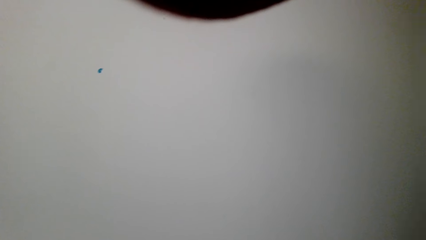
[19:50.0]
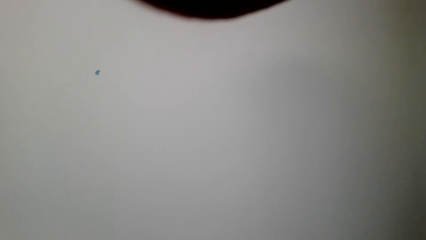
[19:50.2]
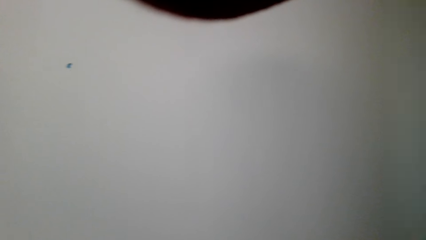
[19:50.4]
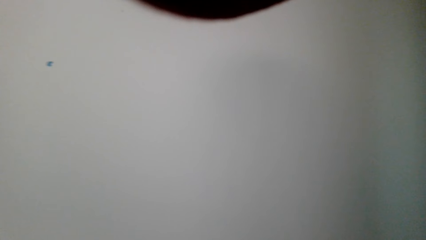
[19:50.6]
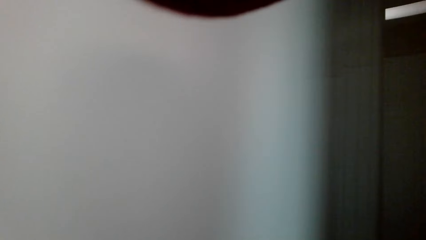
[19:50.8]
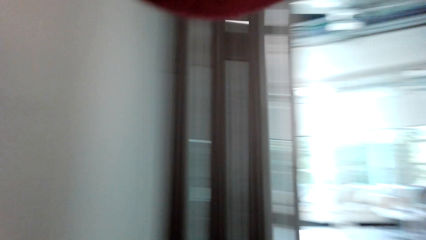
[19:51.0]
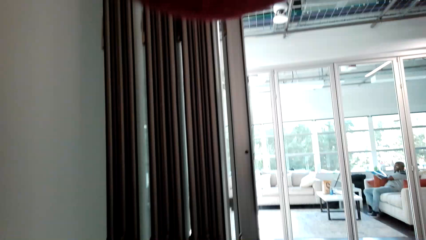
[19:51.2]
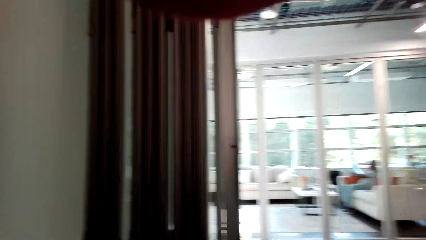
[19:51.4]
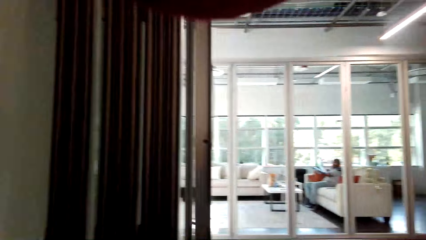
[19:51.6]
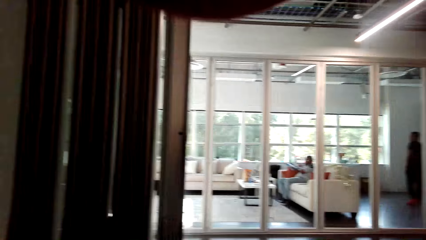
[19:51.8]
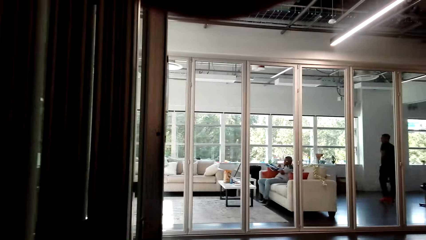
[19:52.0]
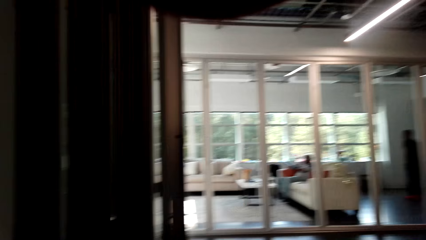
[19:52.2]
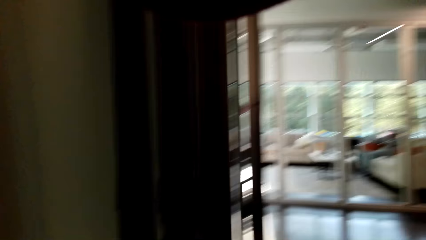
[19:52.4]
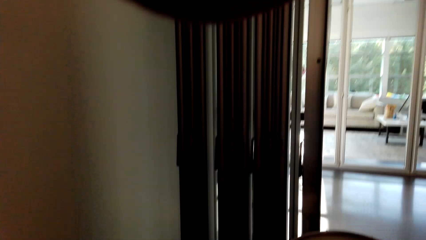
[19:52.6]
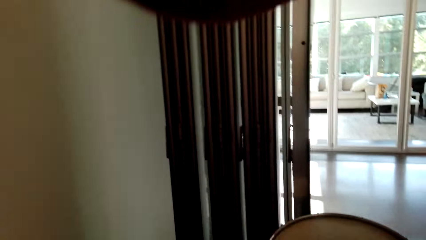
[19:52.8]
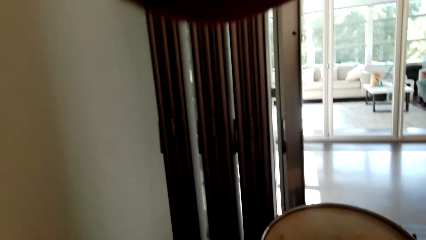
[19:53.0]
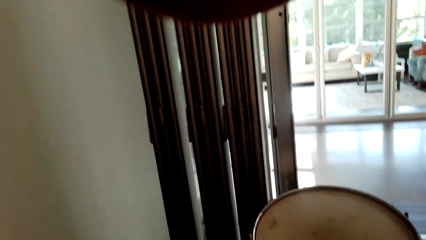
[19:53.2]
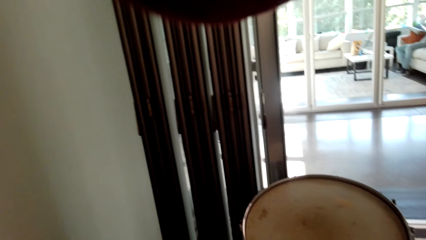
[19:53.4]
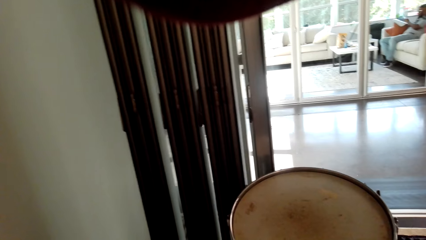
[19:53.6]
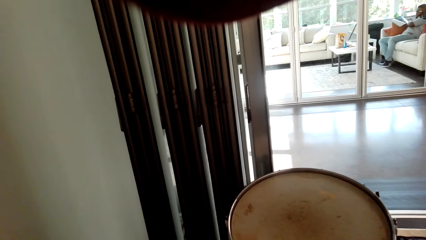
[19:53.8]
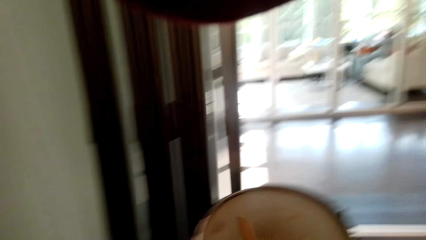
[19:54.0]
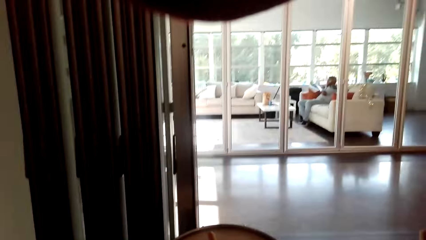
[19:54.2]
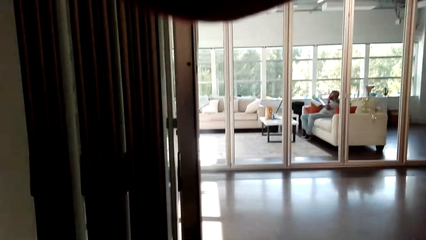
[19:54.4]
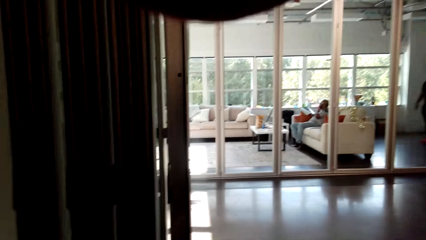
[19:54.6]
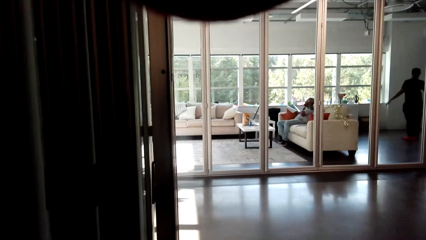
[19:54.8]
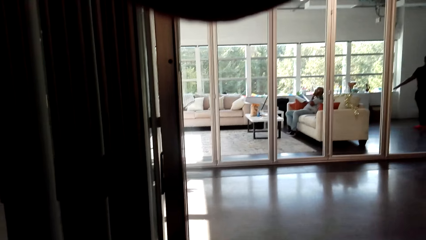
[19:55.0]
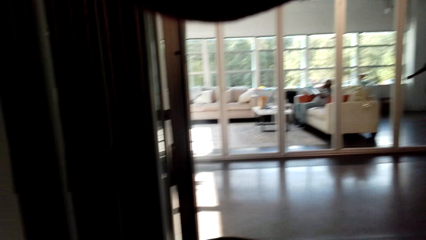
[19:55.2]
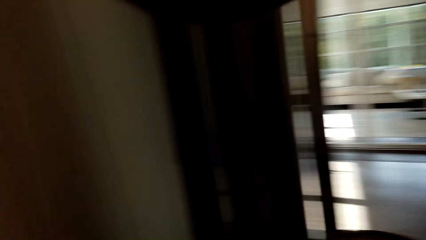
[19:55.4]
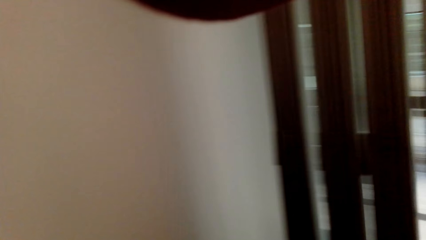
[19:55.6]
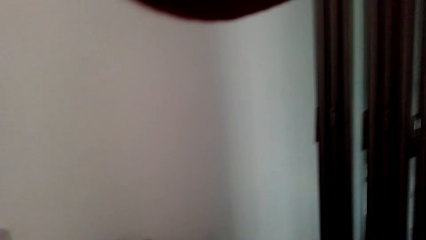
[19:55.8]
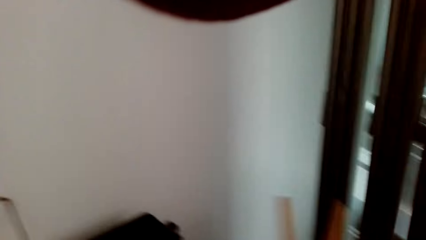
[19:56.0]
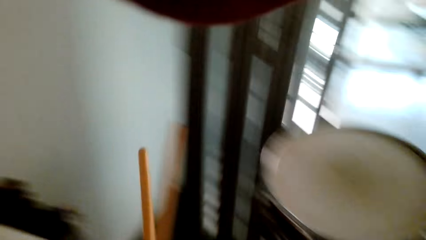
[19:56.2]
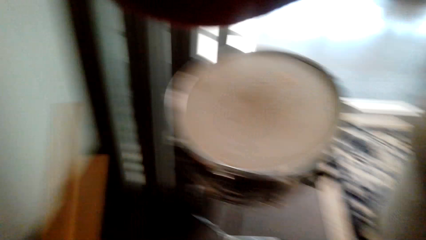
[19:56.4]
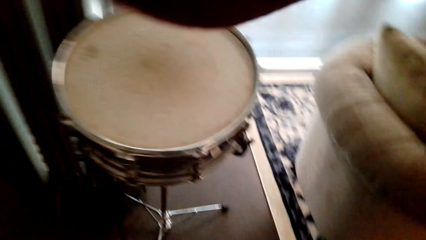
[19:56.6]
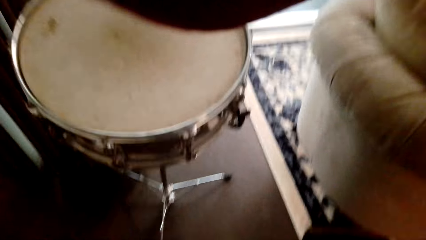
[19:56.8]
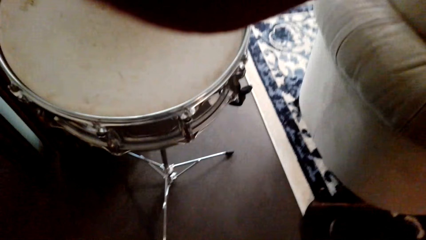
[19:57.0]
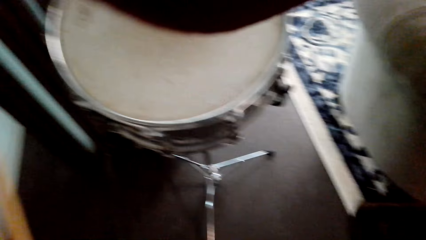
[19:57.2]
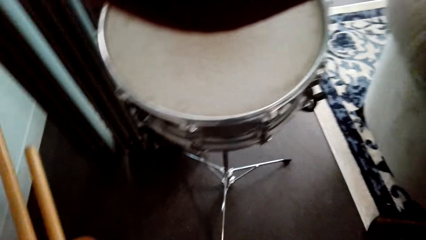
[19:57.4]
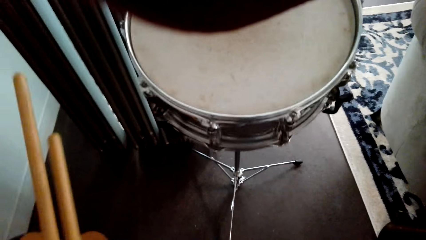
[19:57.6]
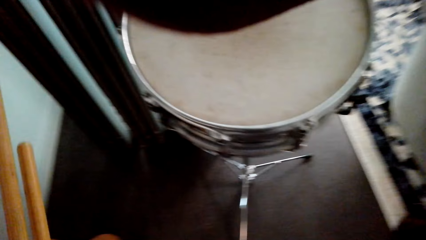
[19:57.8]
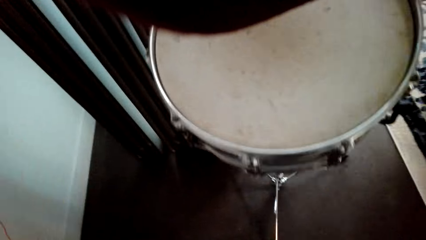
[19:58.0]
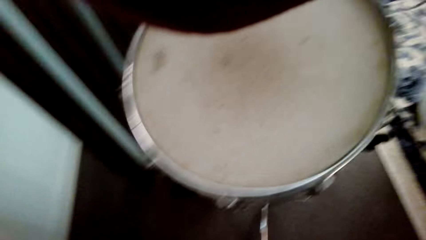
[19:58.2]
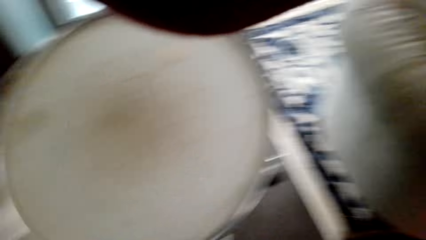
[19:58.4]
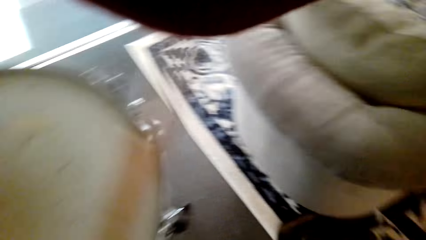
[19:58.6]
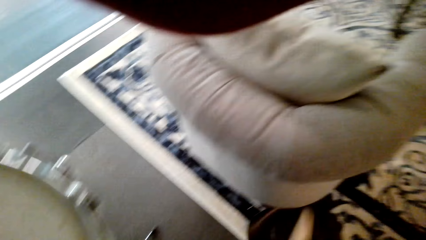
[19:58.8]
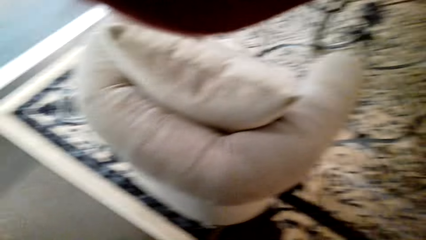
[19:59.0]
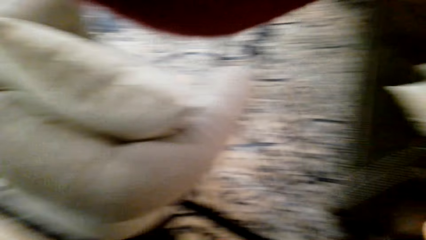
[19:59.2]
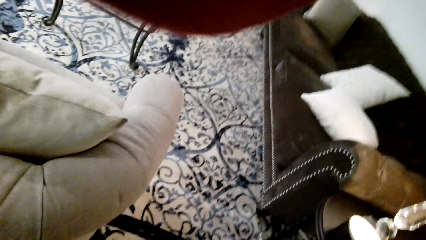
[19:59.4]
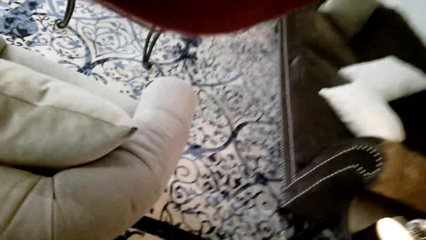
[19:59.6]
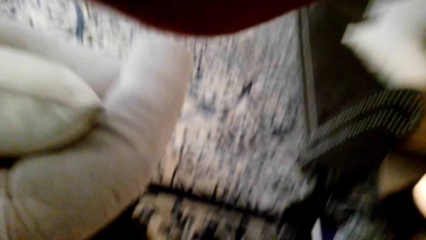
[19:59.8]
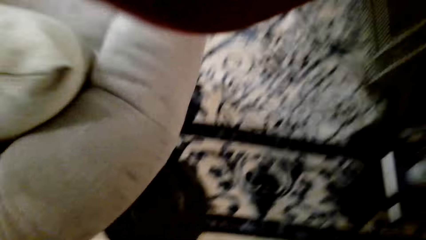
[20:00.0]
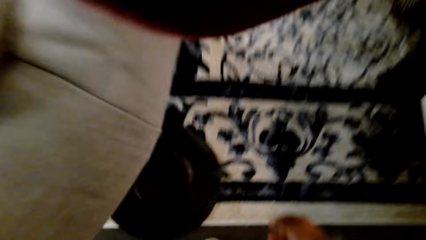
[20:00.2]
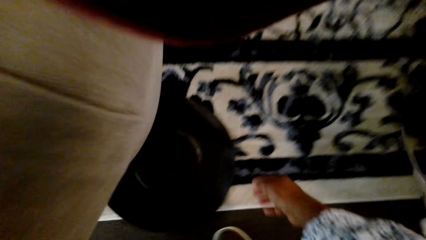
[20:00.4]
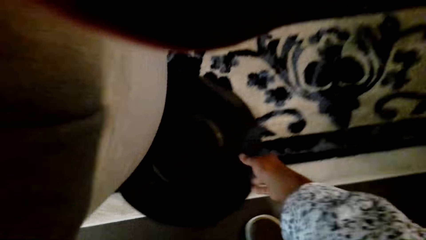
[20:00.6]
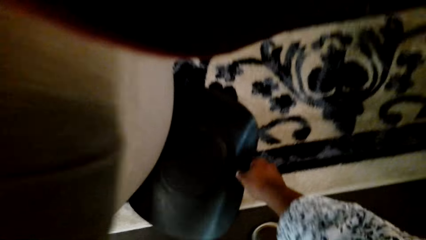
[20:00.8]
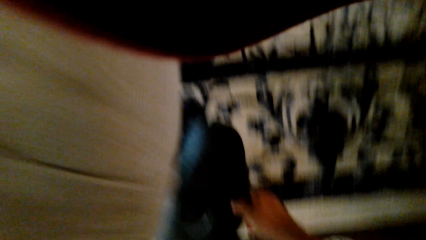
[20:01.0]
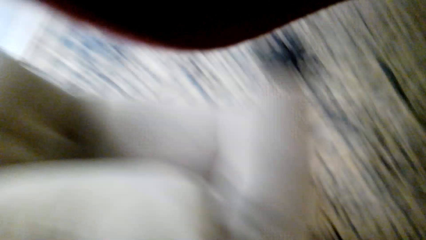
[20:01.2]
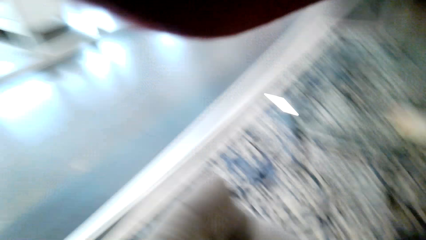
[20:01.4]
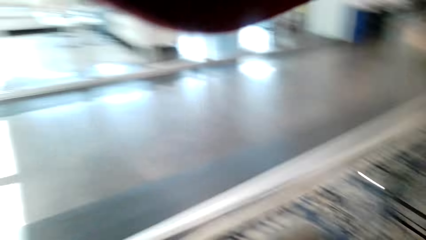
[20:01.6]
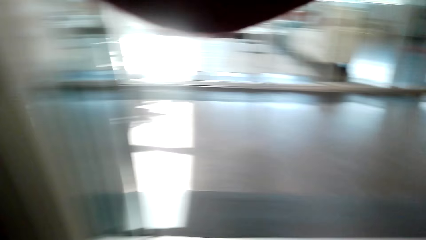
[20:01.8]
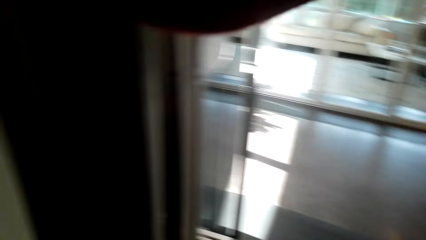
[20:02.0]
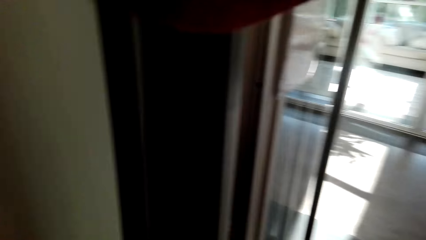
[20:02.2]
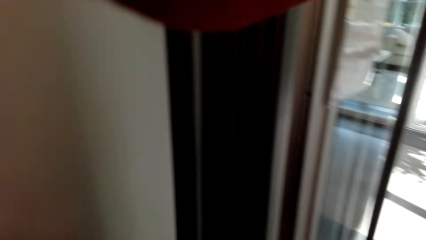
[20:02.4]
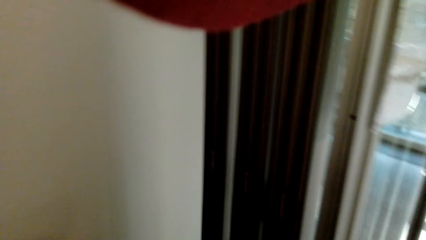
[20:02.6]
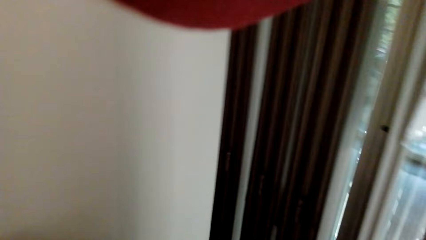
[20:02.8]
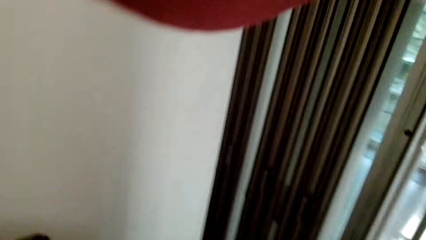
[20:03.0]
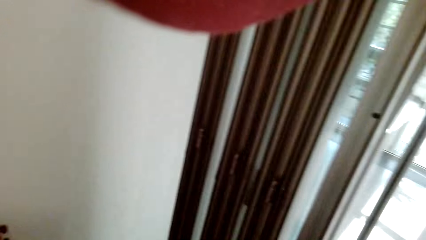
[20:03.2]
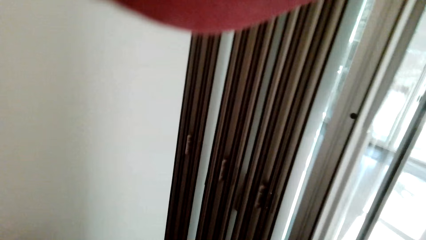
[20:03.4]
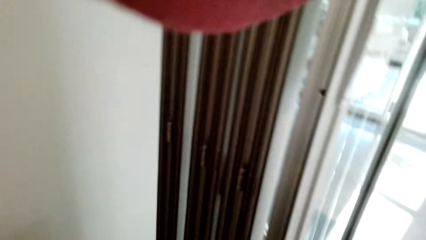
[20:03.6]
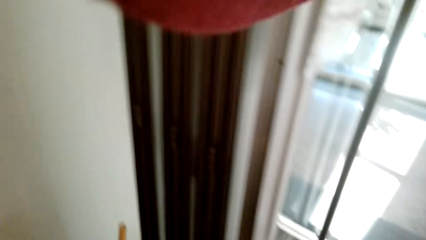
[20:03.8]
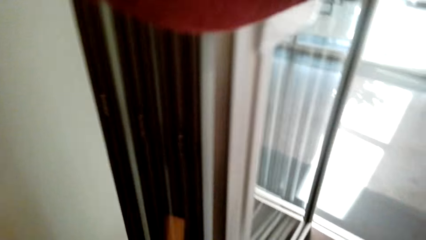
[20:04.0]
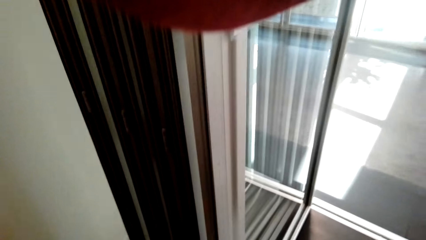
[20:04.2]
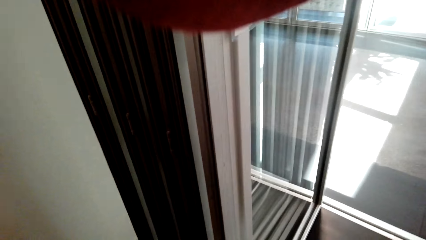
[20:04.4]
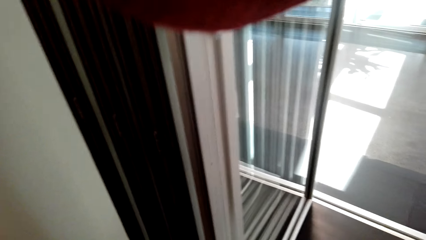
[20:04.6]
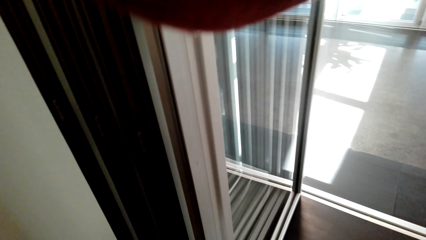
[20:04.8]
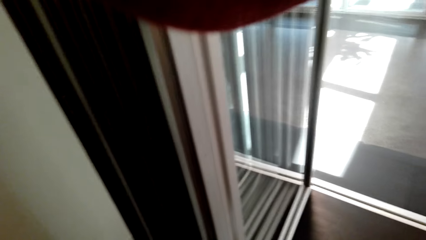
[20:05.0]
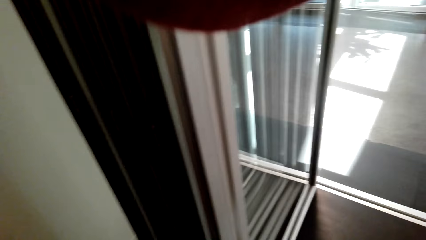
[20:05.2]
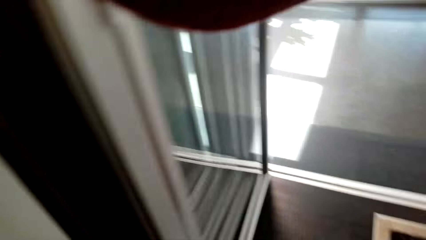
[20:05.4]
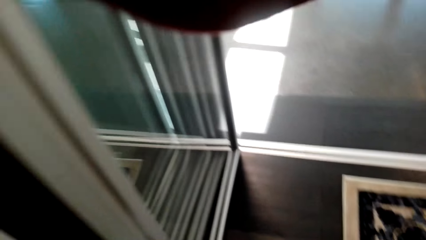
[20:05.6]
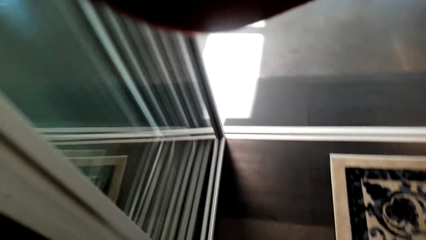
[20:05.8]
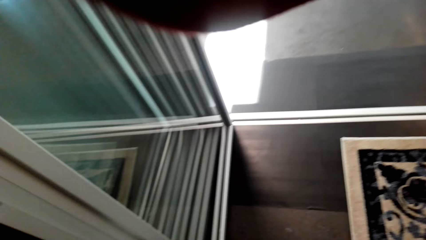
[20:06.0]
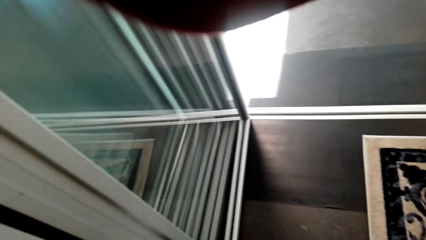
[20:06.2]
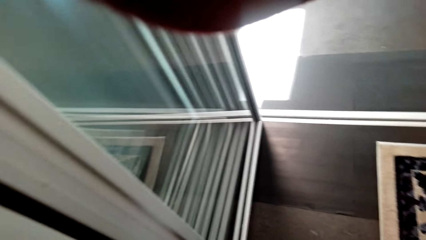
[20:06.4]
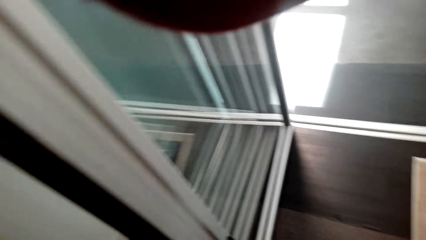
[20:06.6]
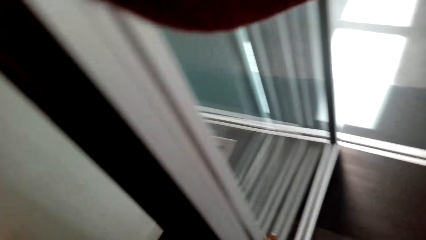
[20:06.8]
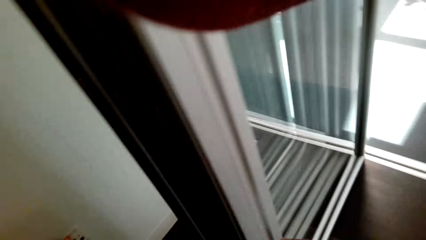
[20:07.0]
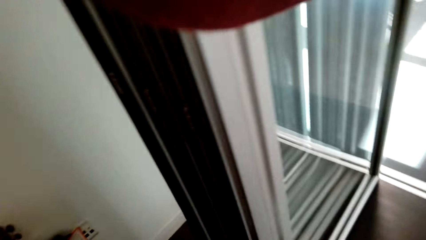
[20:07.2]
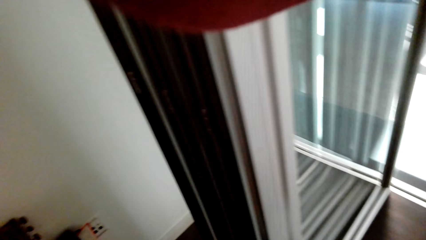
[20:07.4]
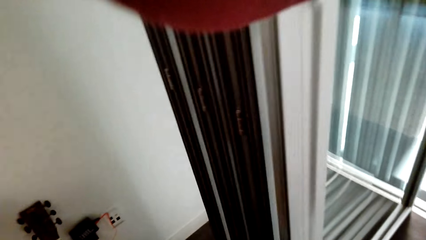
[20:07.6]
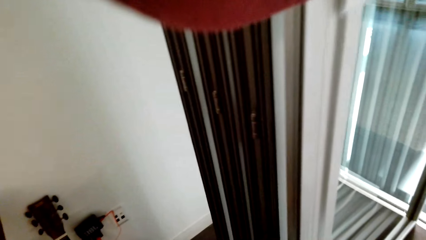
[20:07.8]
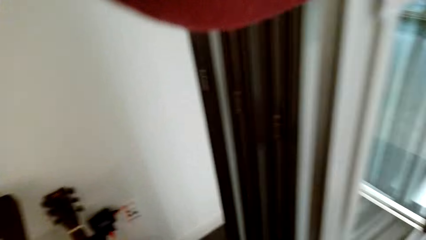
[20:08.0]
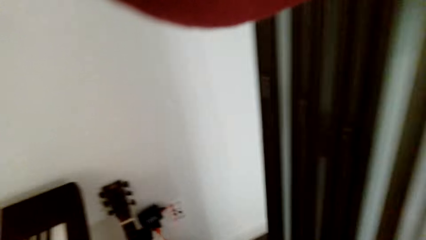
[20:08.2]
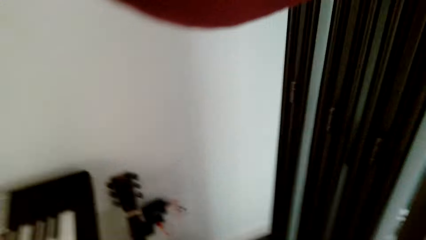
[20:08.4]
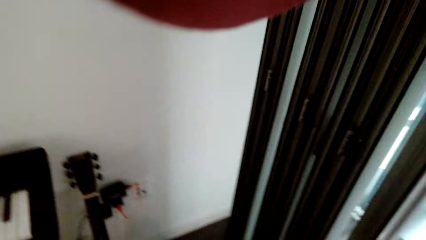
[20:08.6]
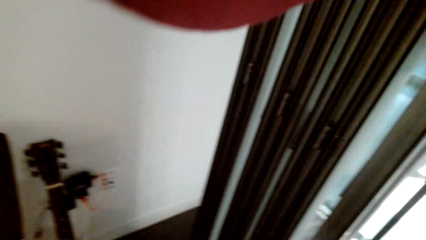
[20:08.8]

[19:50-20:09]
The camera wearer looks around the house. They beat the drum. They look around the house.
